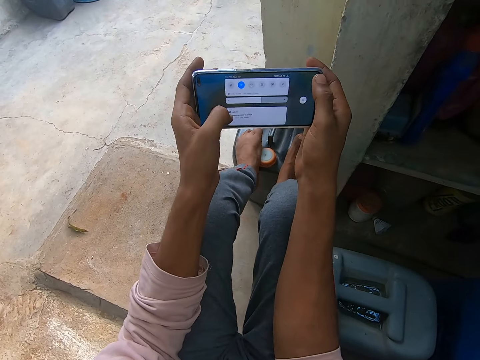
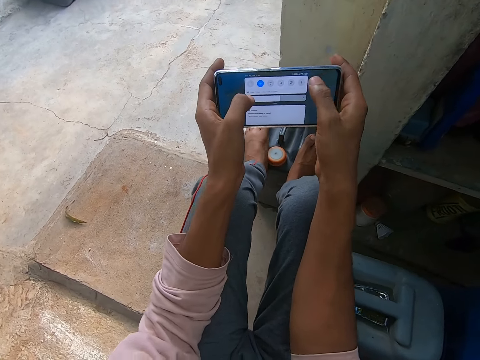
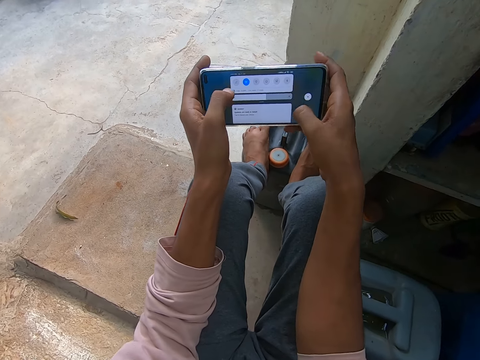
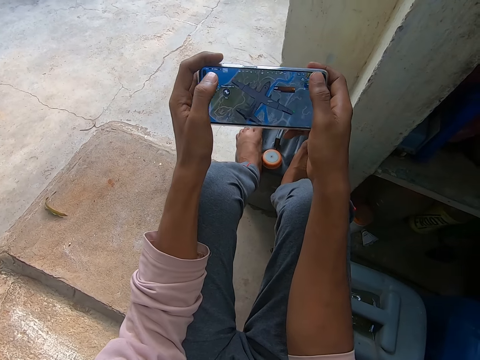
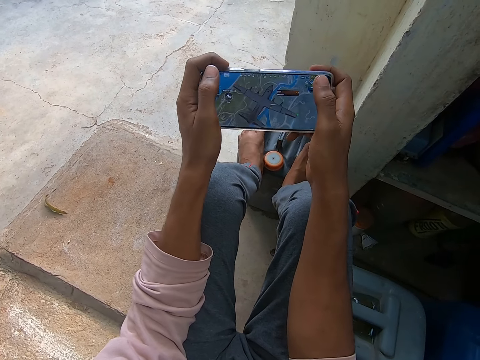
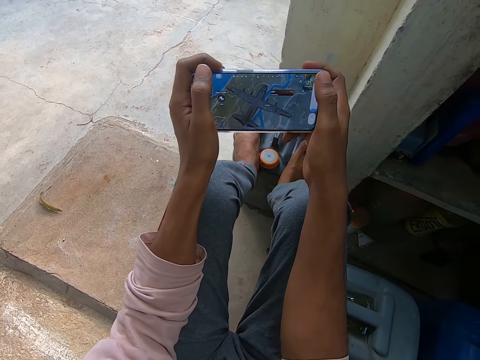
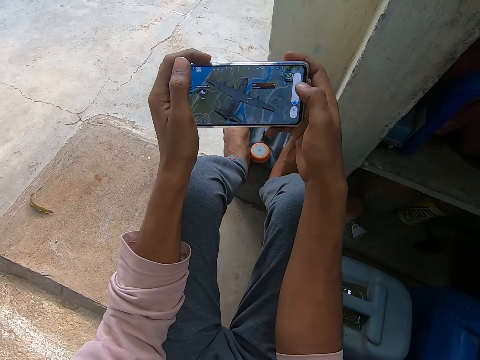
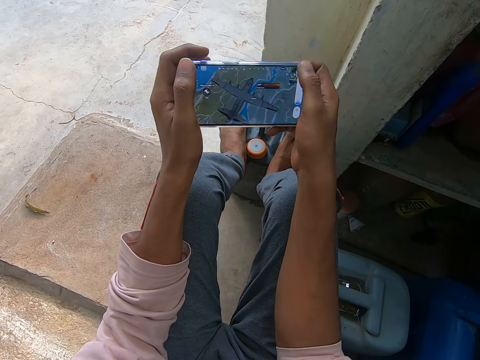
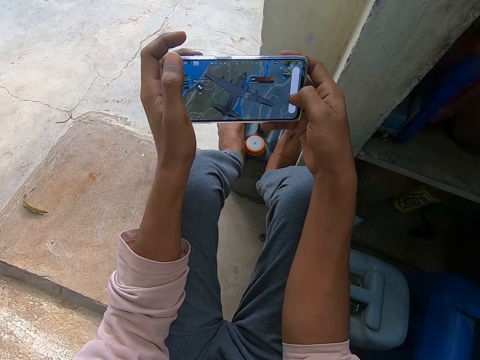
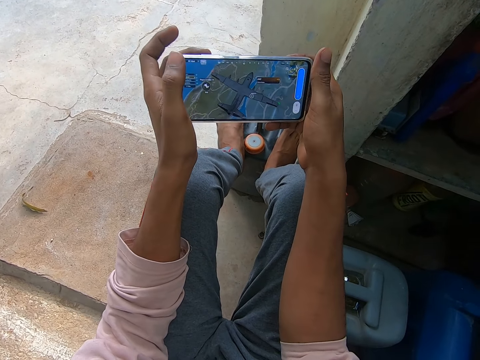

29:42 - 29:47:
The camera wearer touches the phone screen.

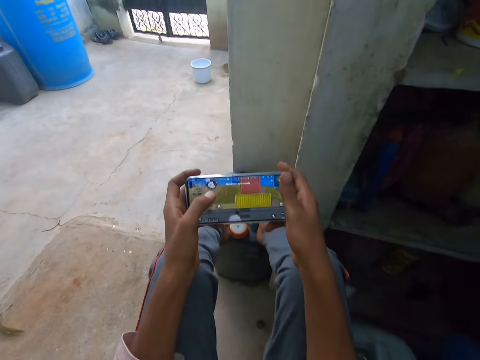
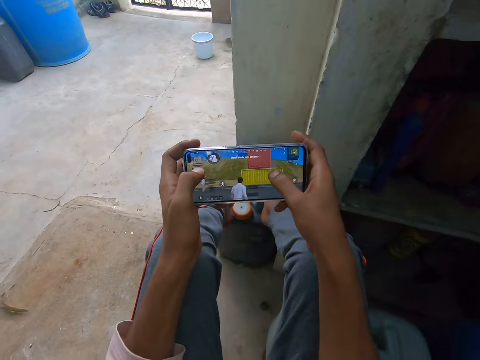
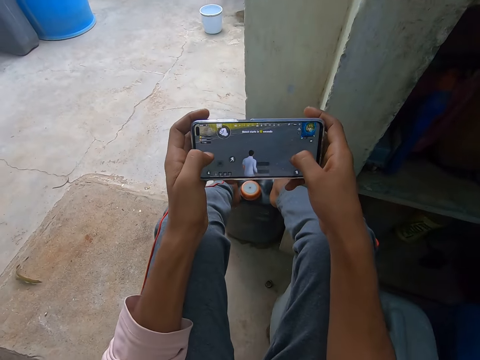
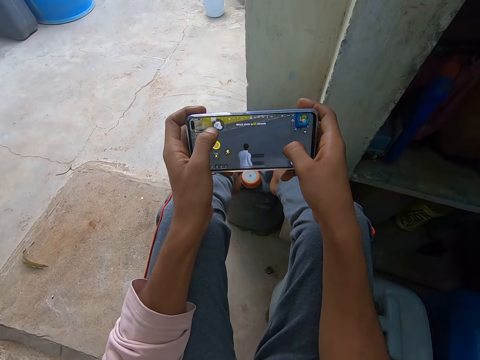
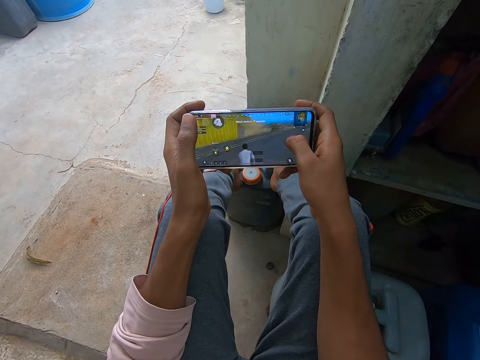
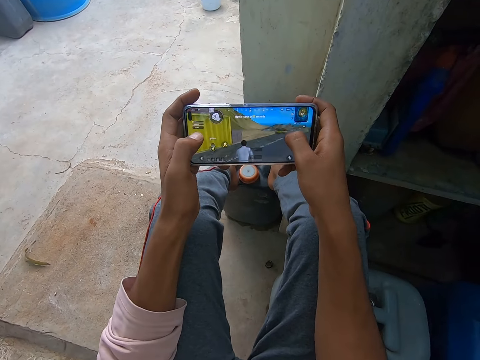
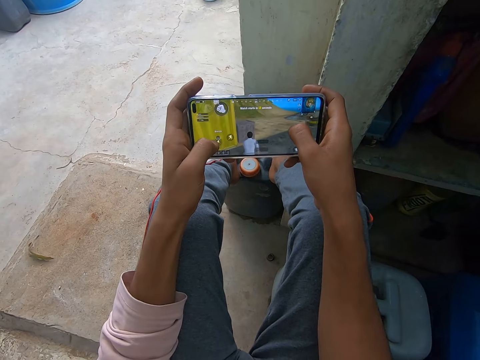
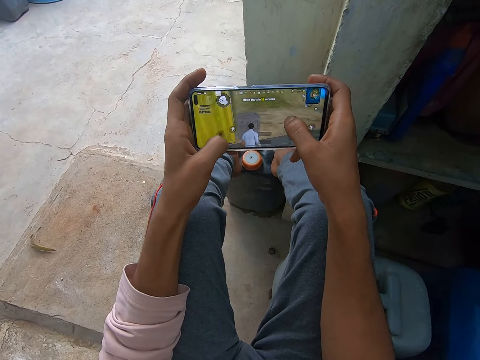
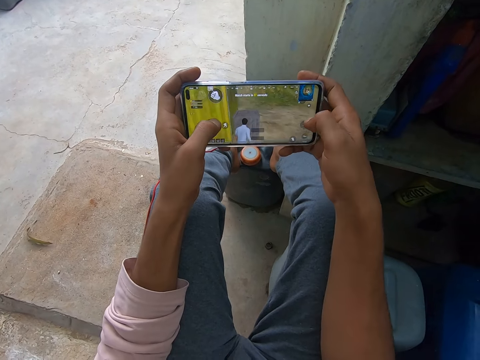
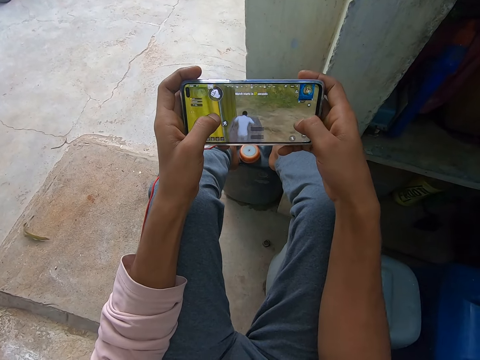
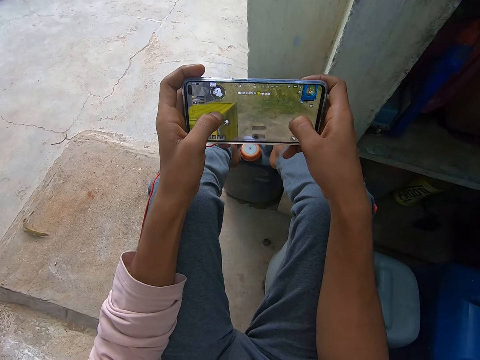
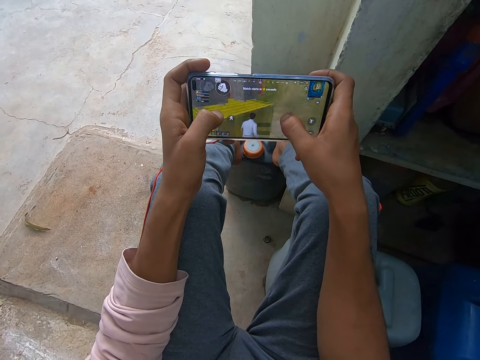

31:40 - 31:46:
The camera wearer plays a game with his phone.

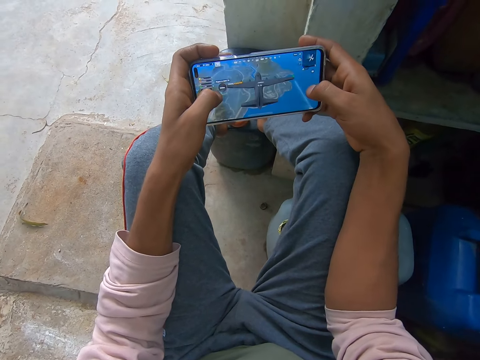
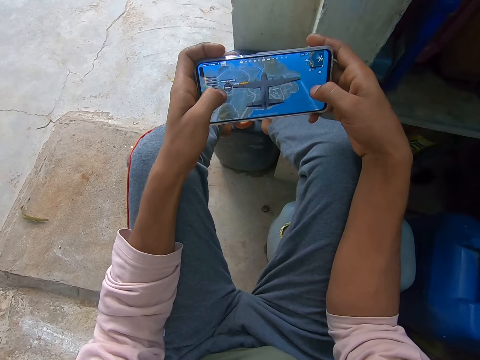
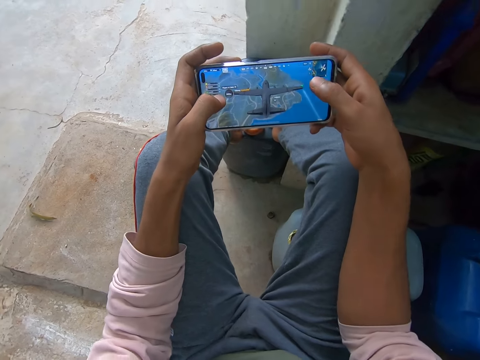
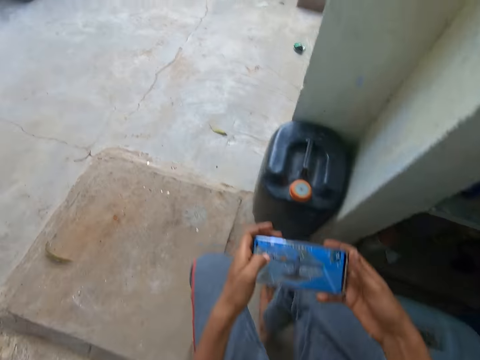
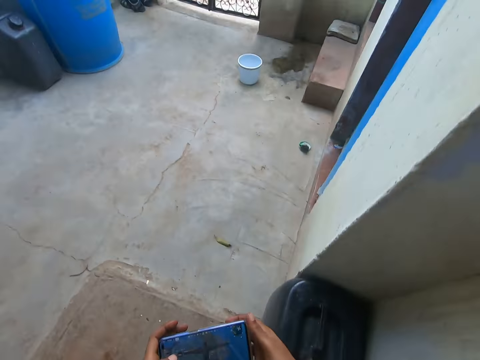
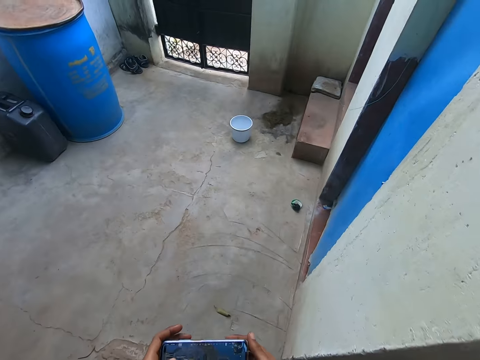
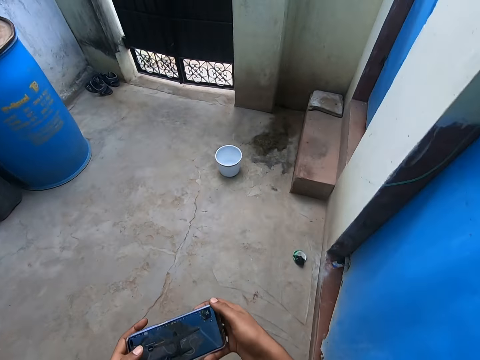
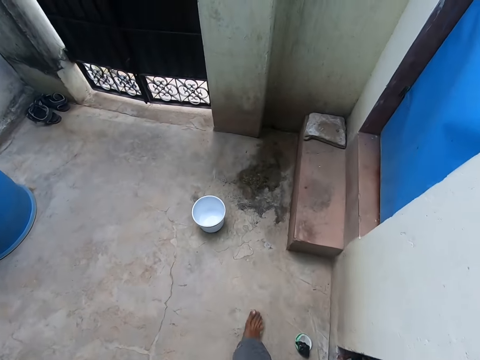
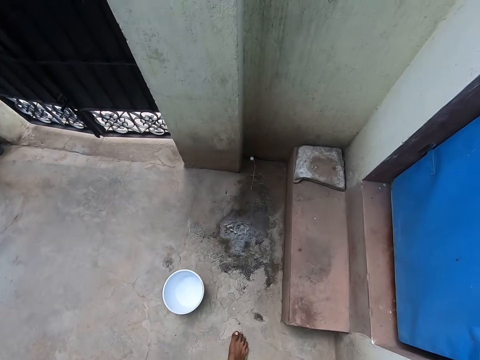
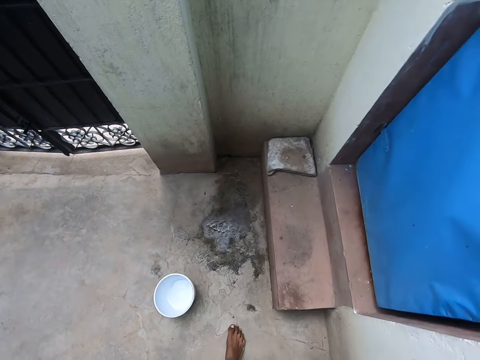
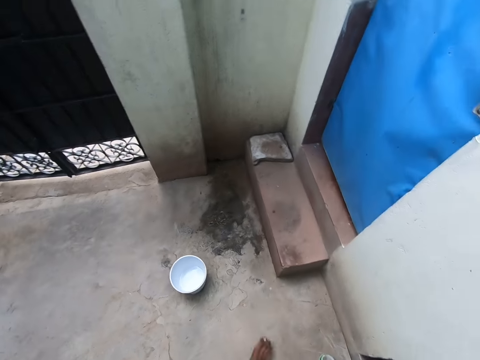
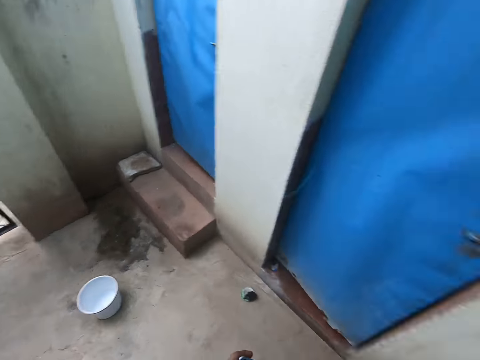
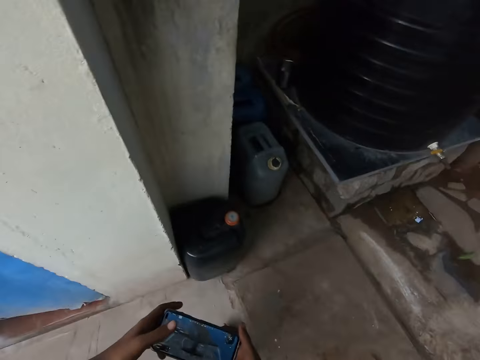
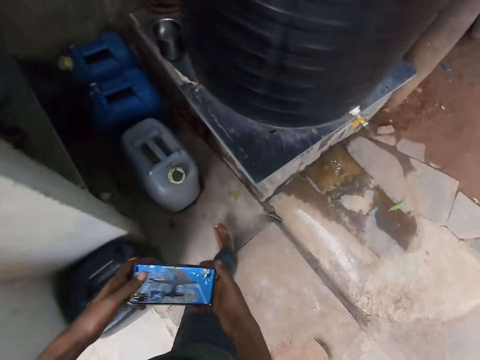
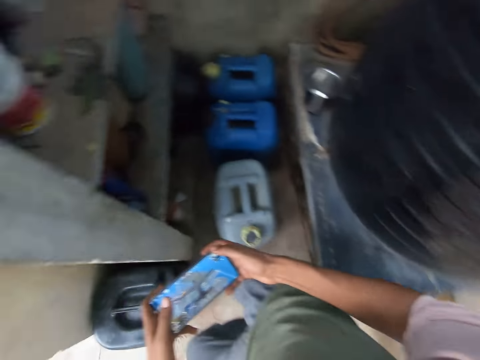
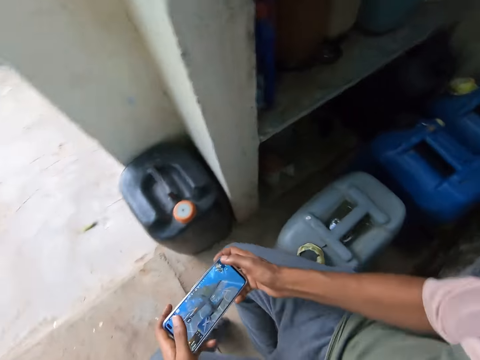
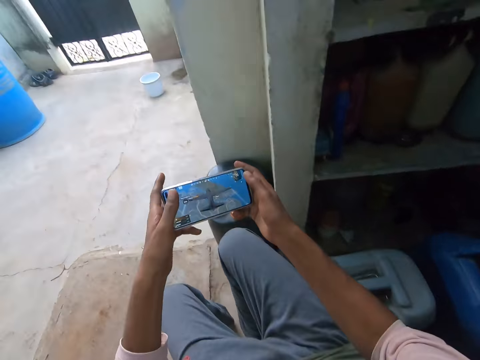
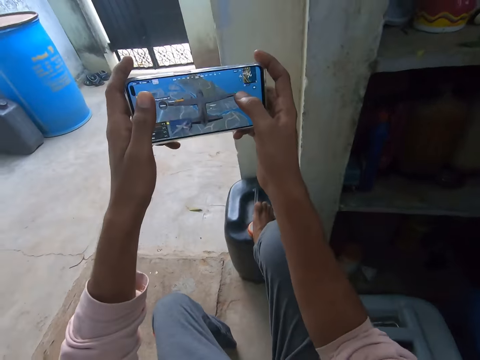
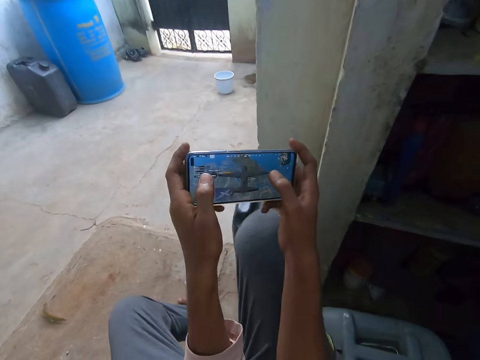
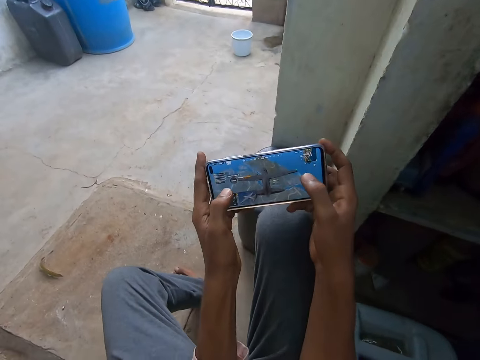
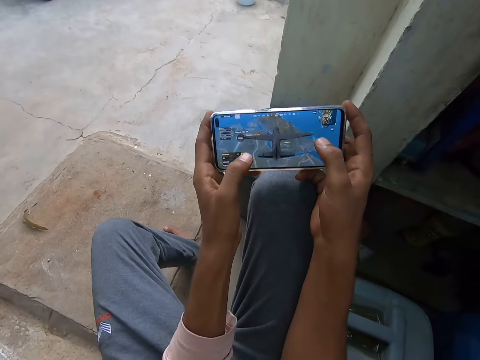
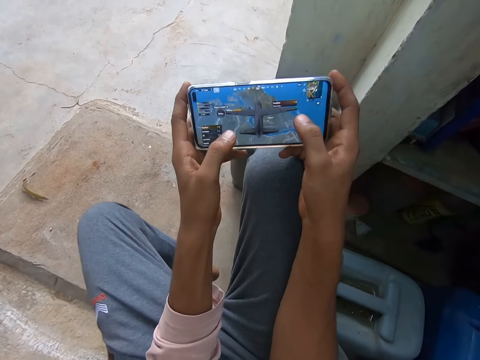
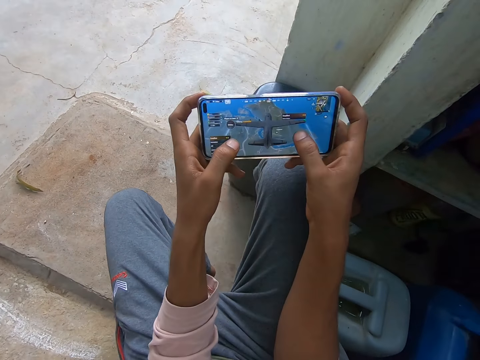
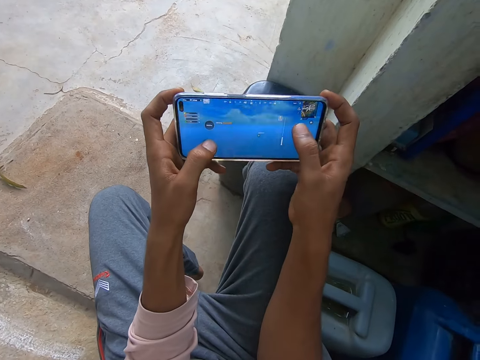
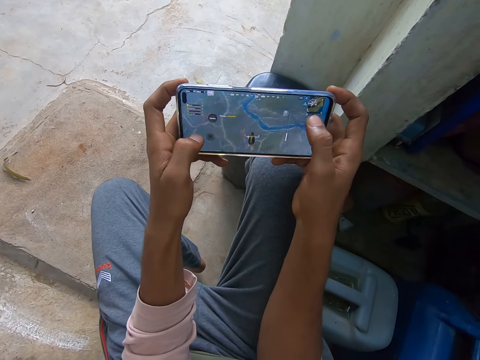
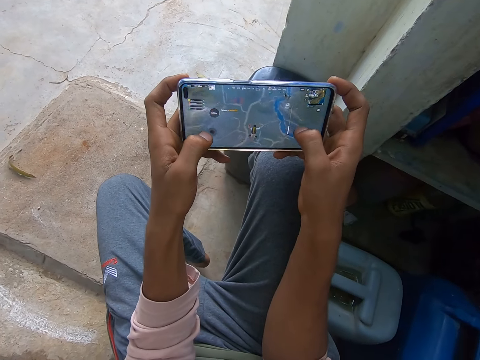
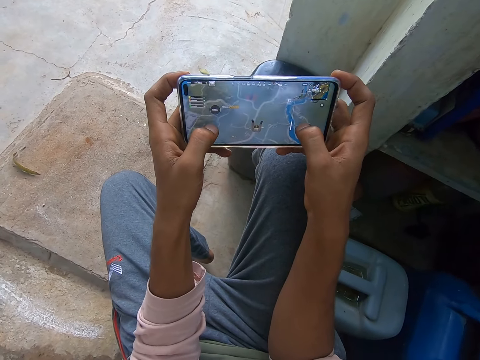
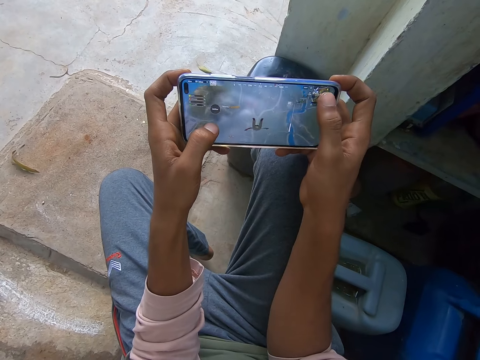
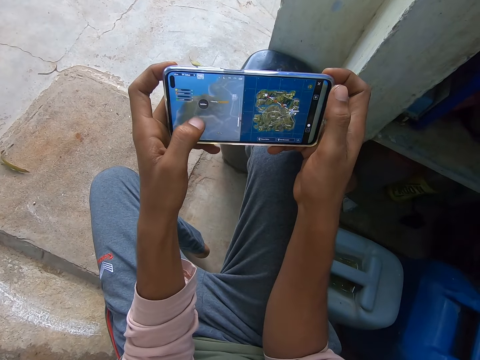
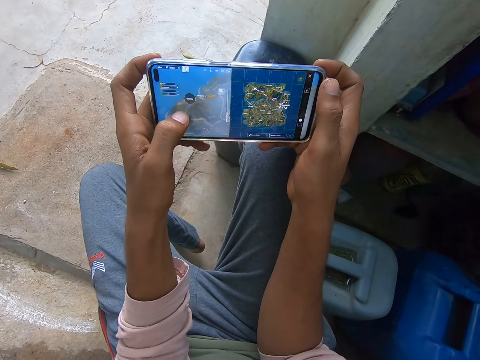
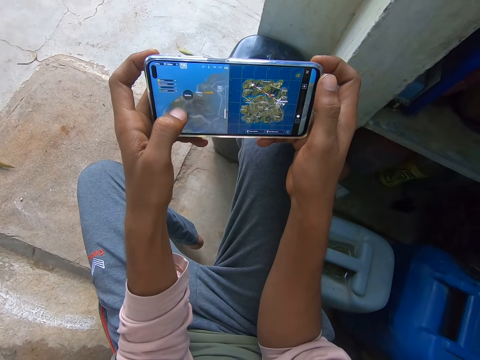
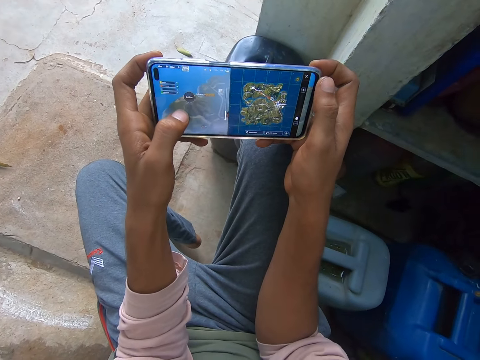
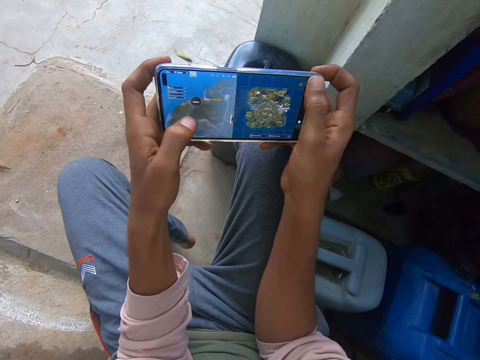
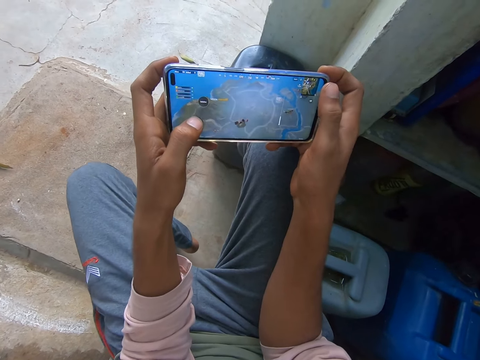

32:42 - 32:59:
The camera wearer stops for a while. He removes his legs from a jerry can. He stands up. He walks a bit forward to the wall. He spits saliva on the floor. He walks towards a water tank. He sits beside the water tank. He puts his right leg on the jerry can. He plays the video game on the mobile phone.
